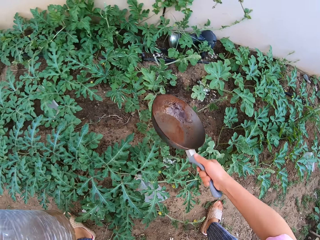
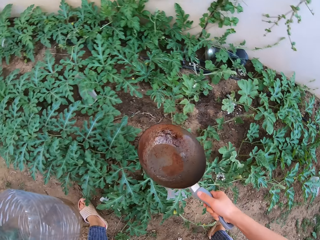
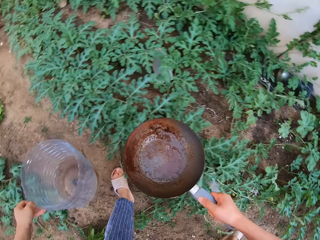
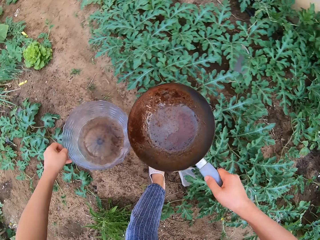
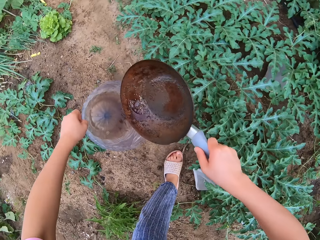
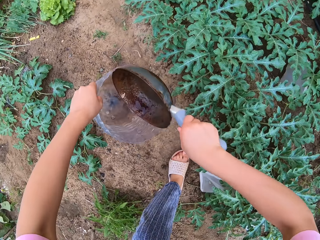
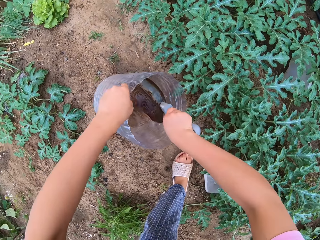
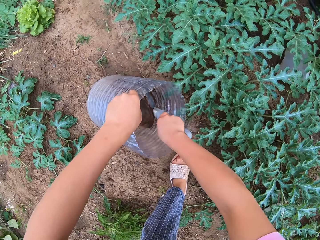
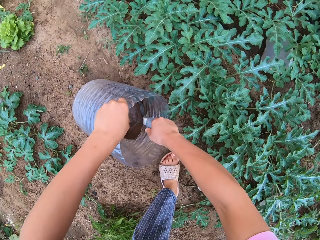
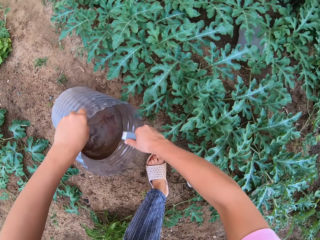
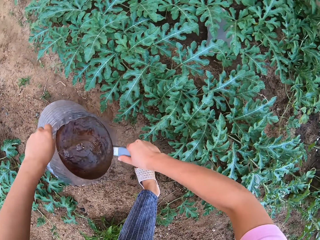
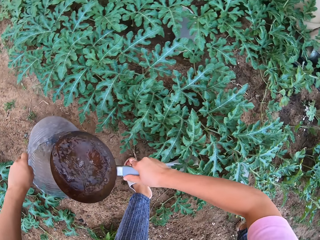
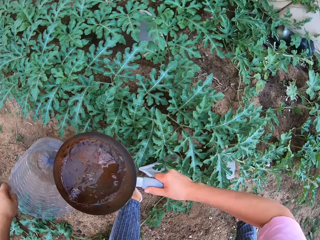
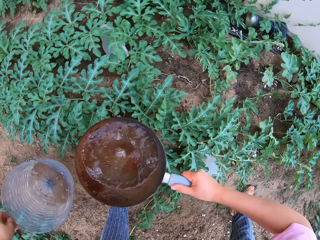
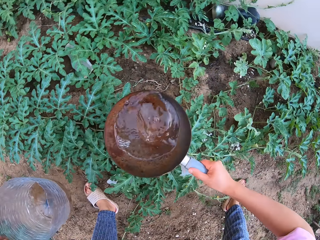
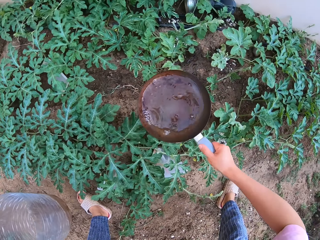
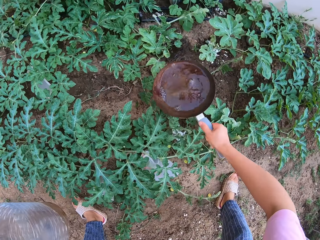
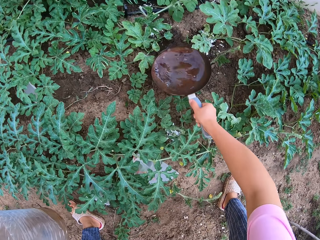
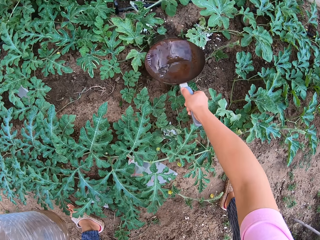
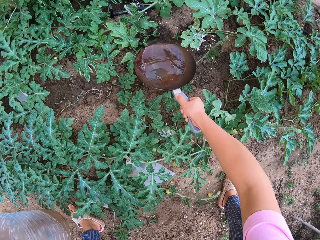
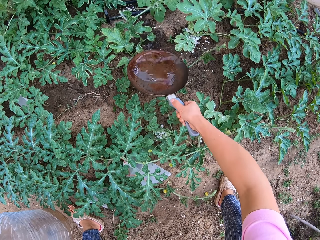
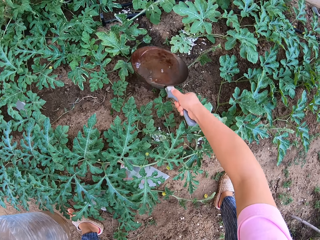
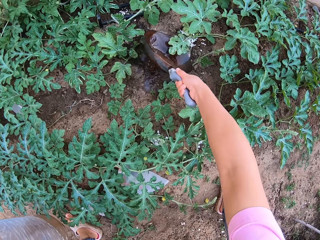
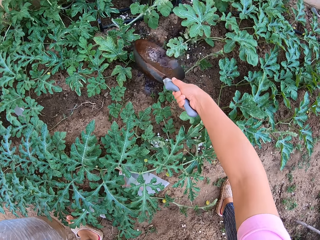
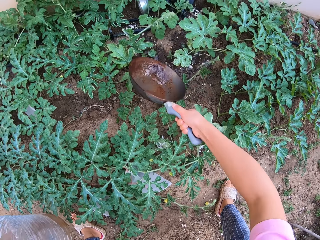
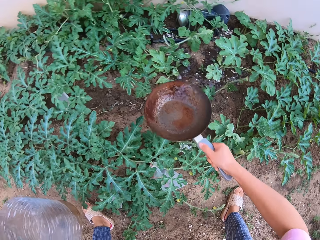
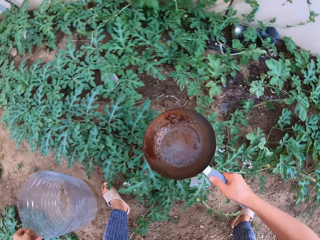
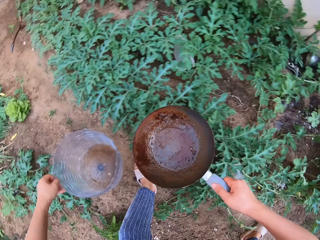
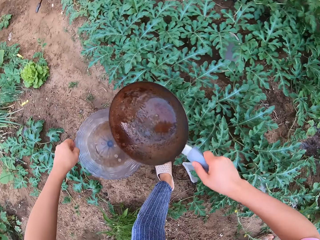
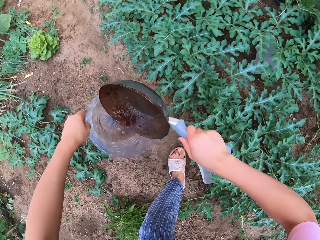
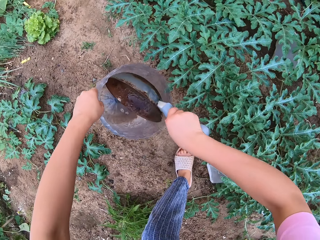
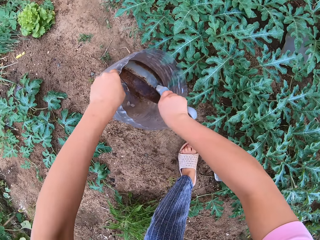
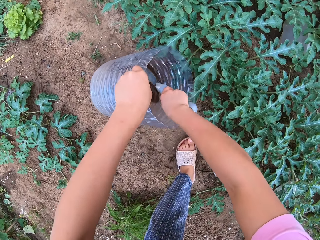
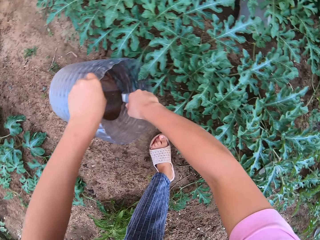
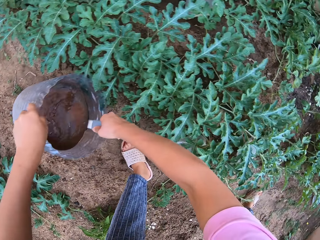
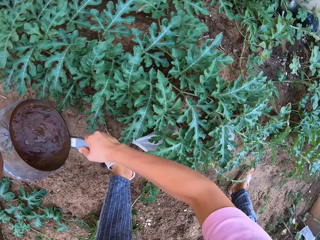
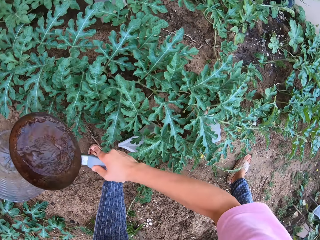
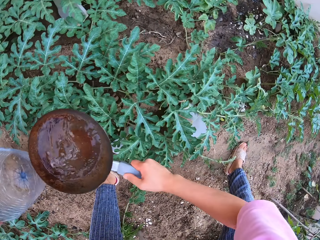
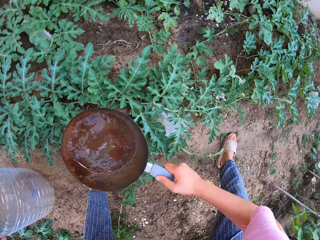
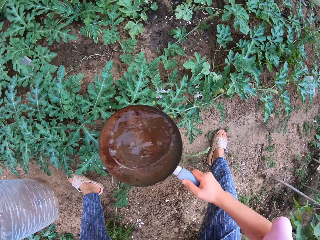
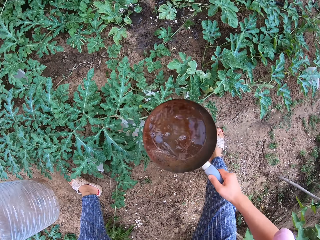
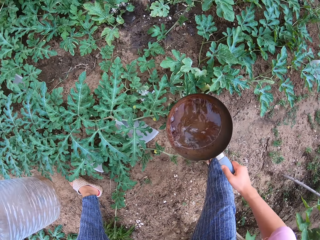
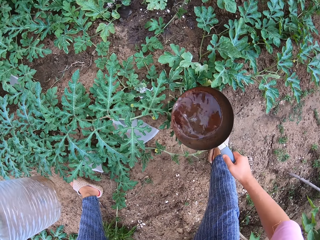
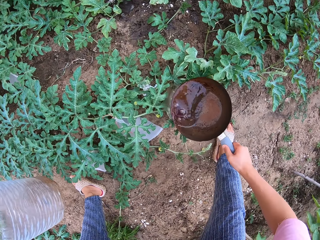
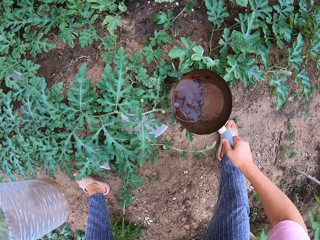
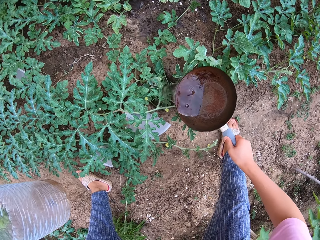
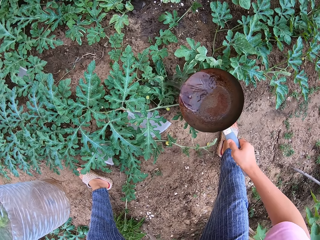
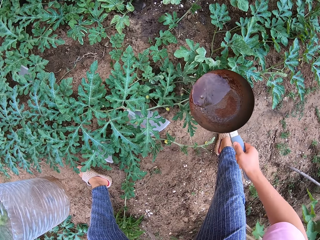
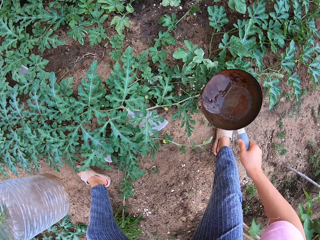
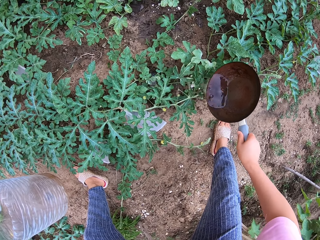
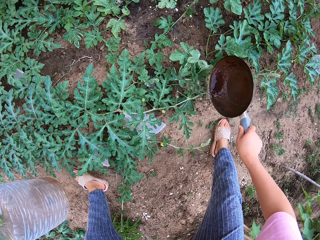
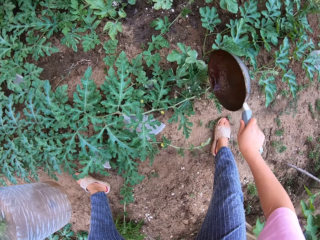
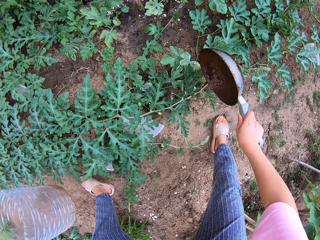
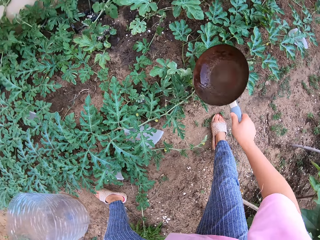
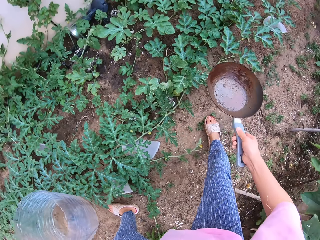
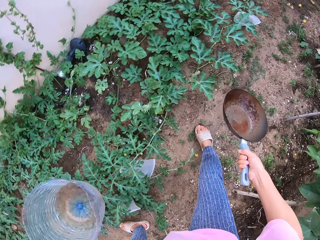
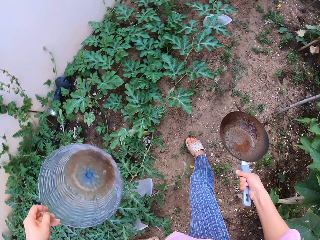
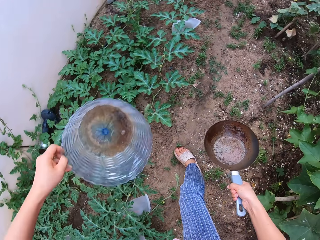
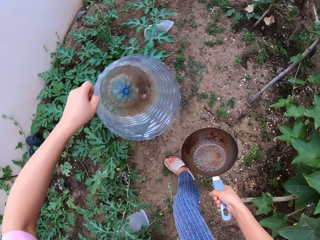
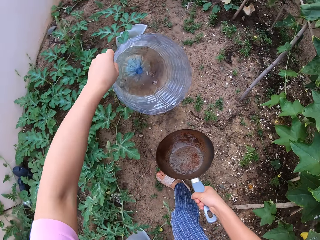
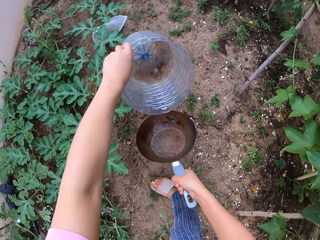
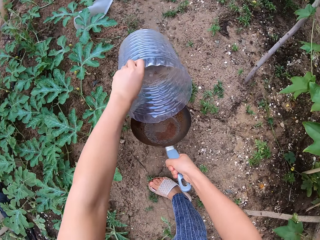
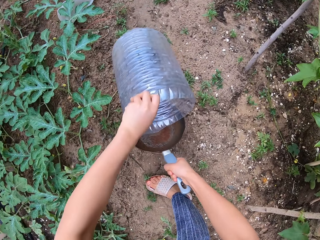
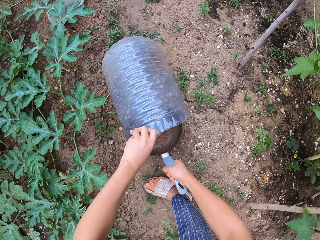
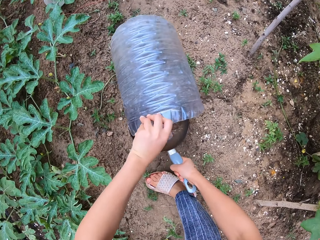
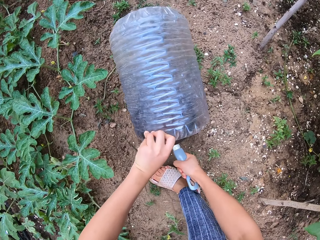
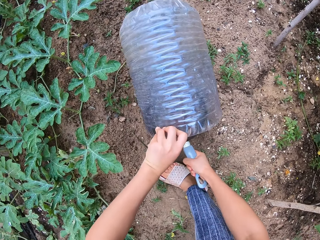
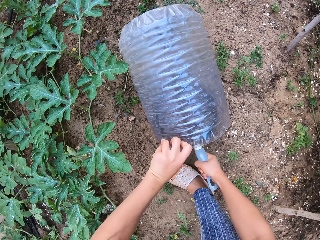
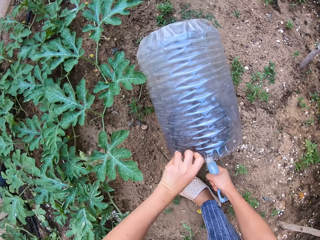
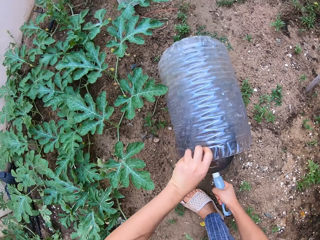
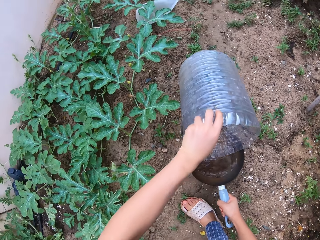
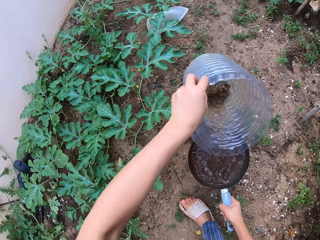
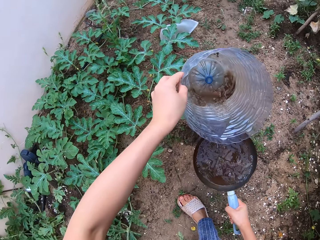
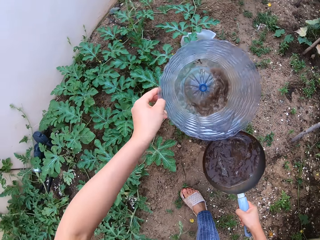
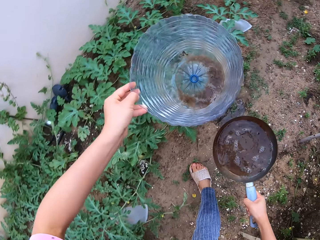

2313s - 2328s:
The camera wearer scoops the fertilizer with the pan. They fetch the water and water the plants. They pour the fertilizer to the plant. They scoop the fertilizer with the pan, fetch the water, water the plants and pour the fertilizer to the plant. They pour the water in the pan.

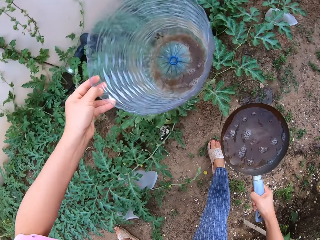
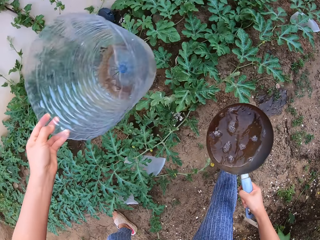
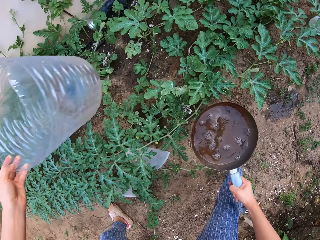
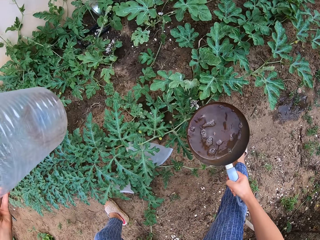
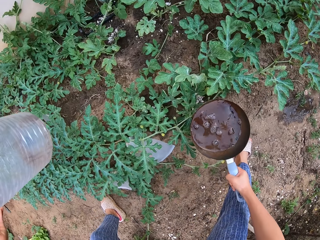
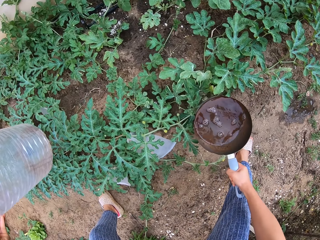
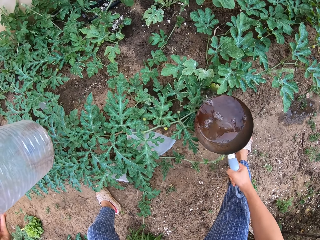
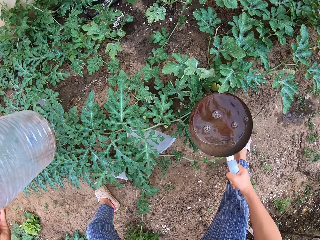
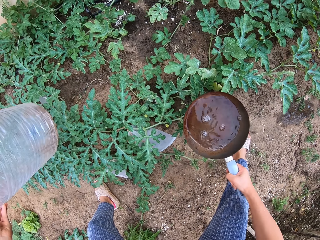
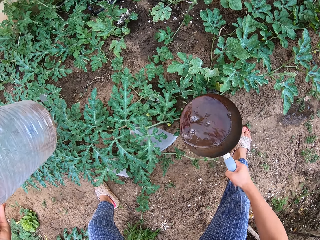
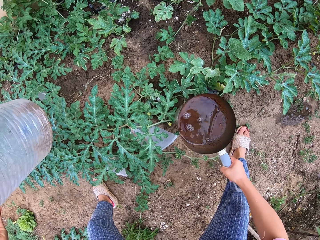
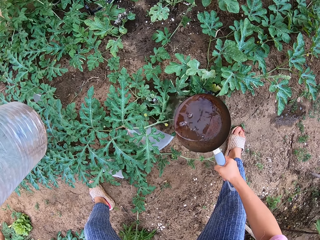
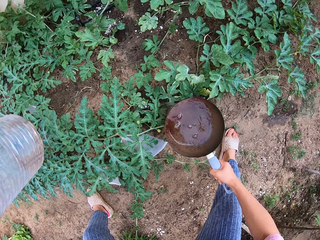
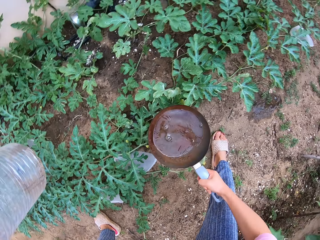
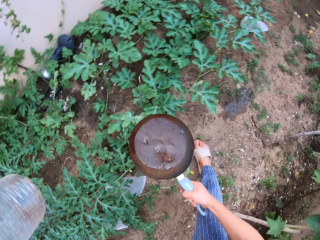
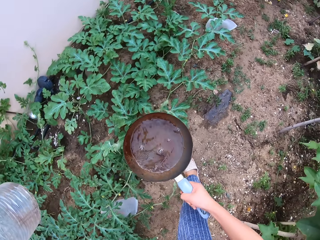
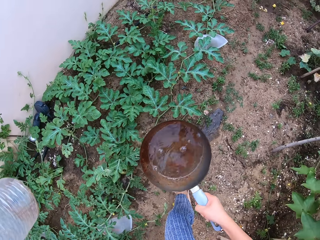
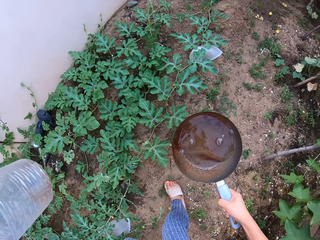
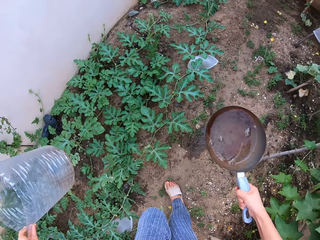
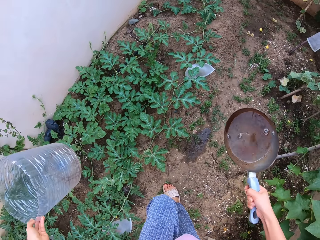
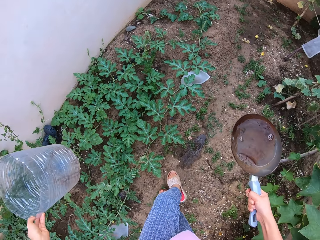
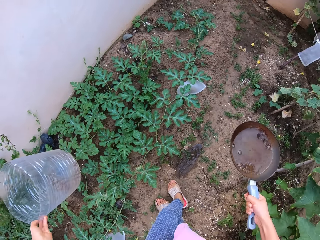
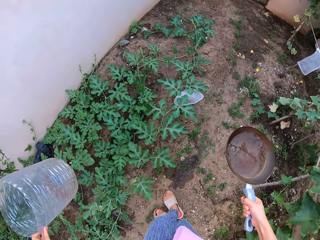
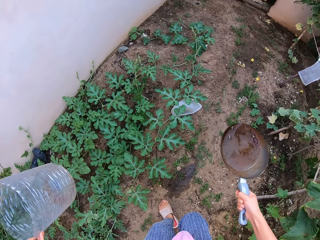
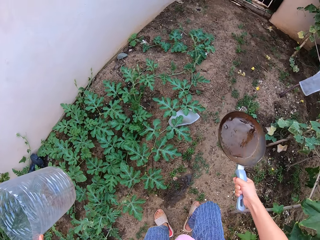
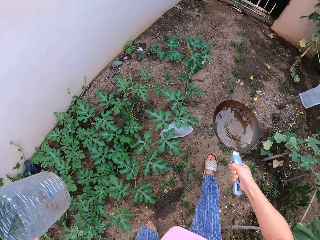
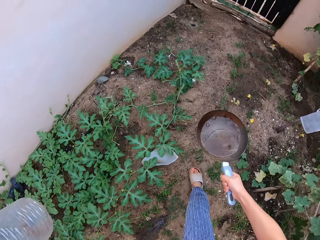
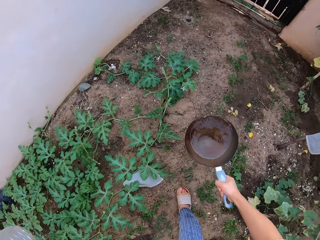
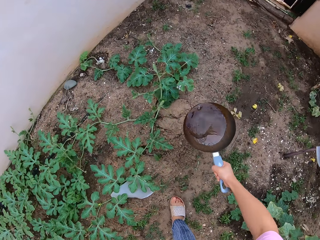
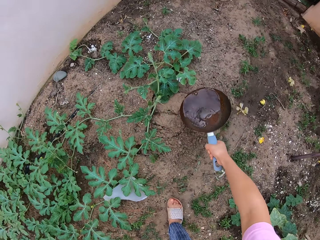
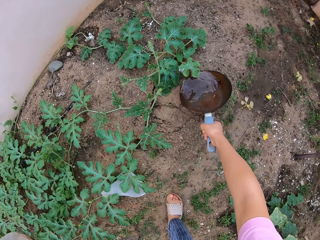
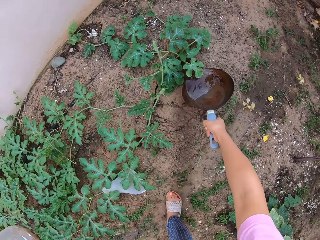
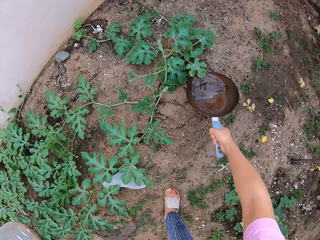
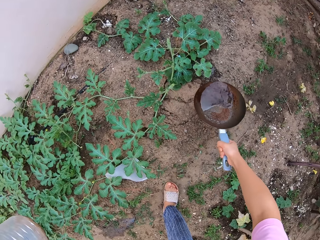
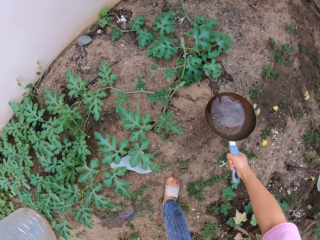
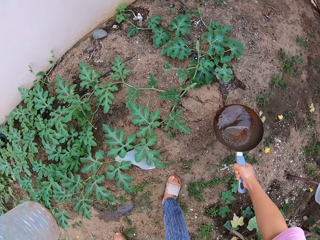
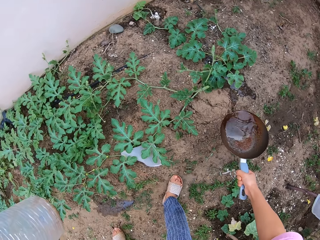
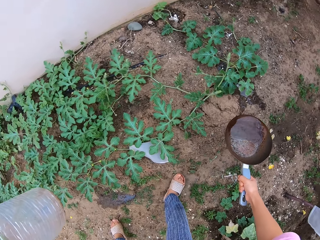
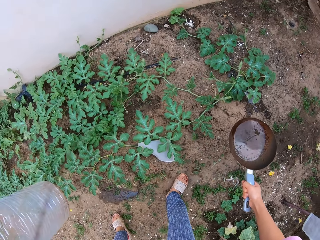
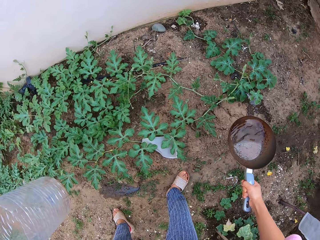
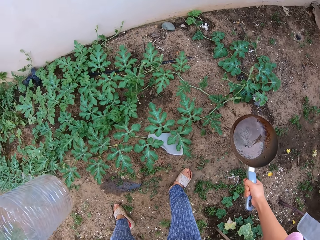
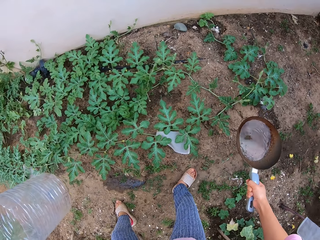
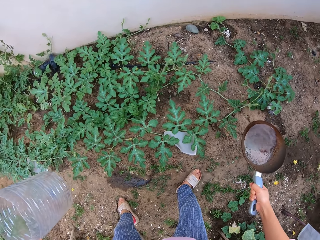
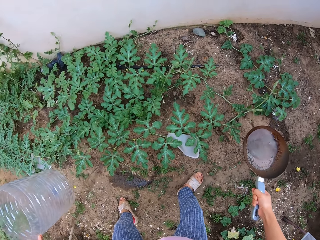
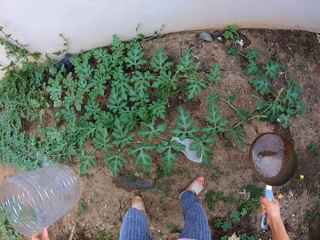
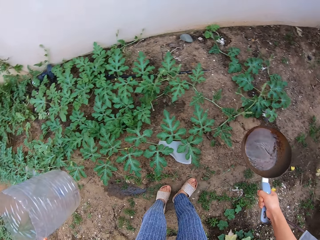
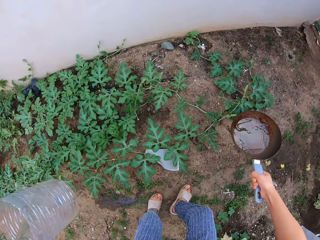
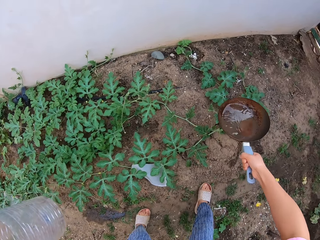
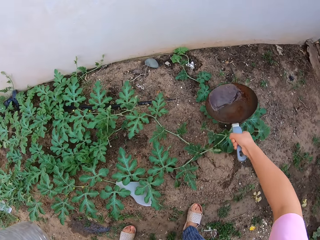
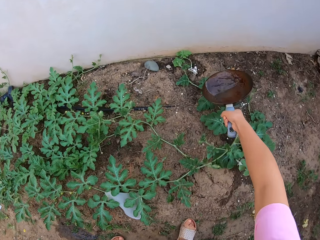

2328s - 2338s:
The camera wearer waters the plants. They pour the fertilizer to the plant.
